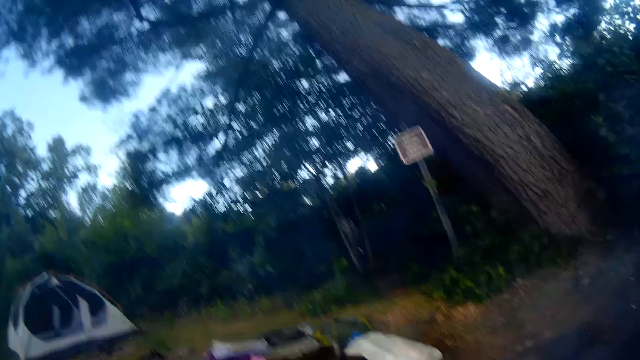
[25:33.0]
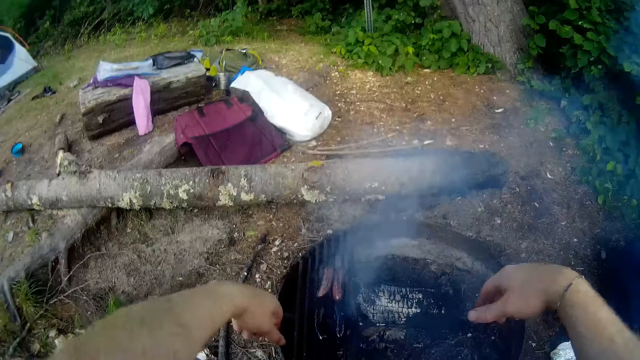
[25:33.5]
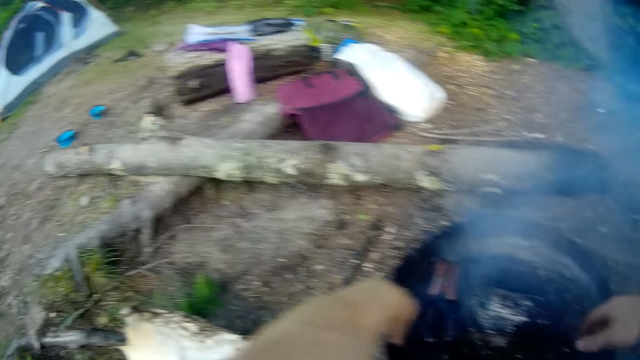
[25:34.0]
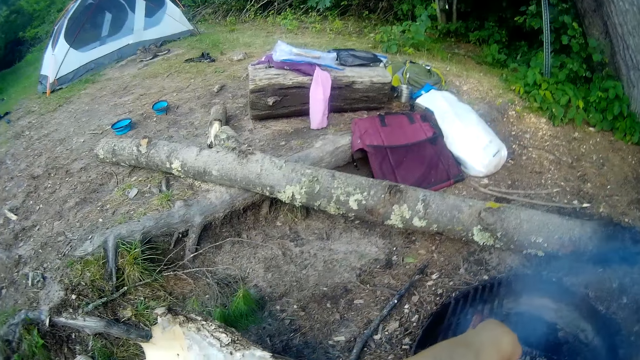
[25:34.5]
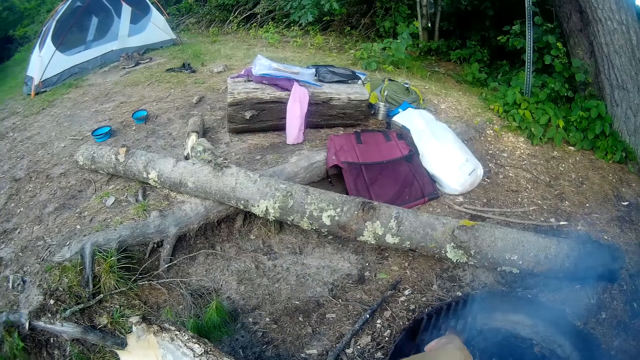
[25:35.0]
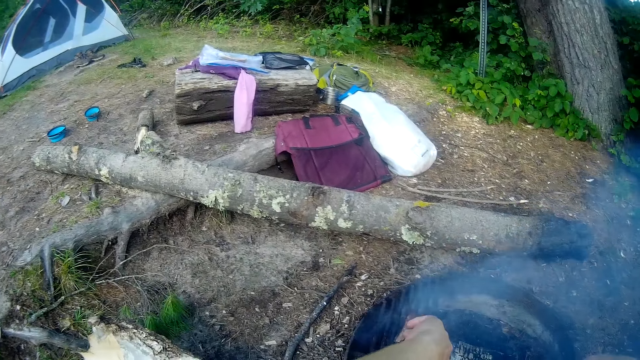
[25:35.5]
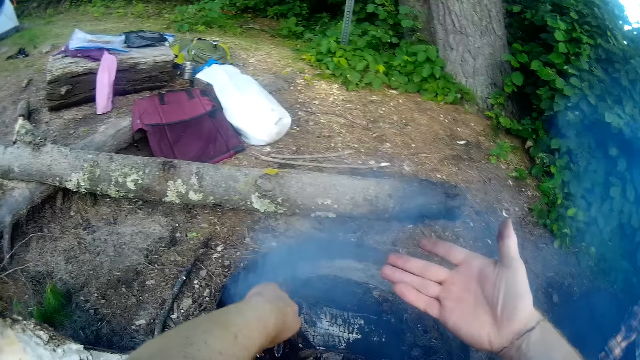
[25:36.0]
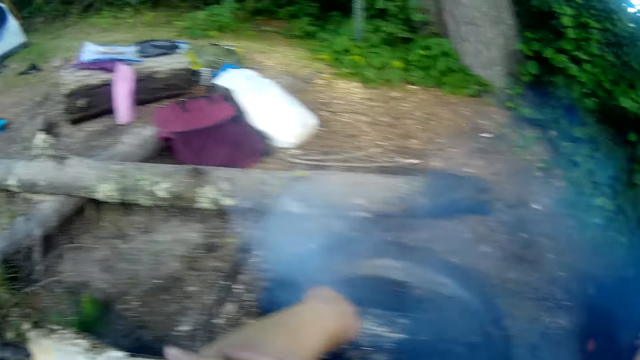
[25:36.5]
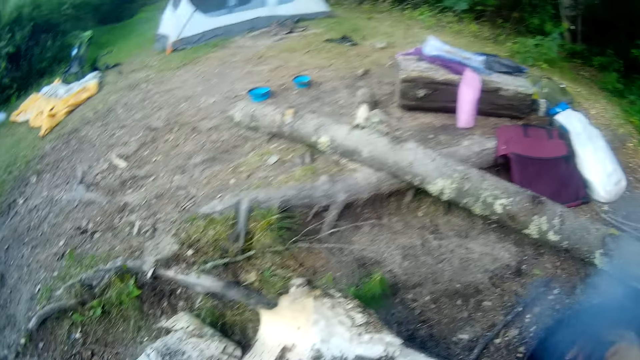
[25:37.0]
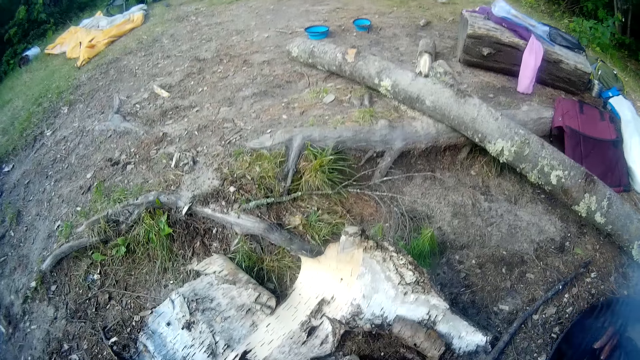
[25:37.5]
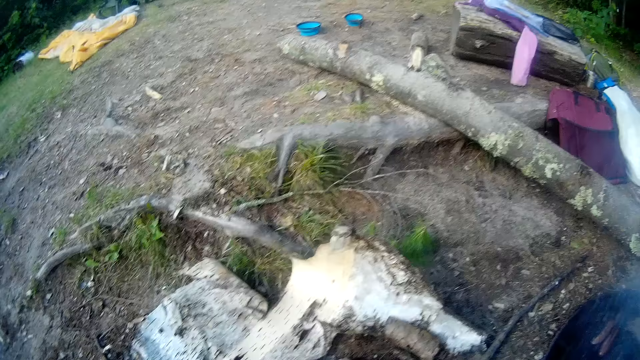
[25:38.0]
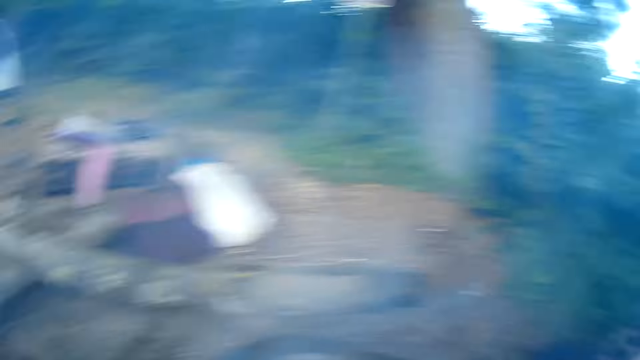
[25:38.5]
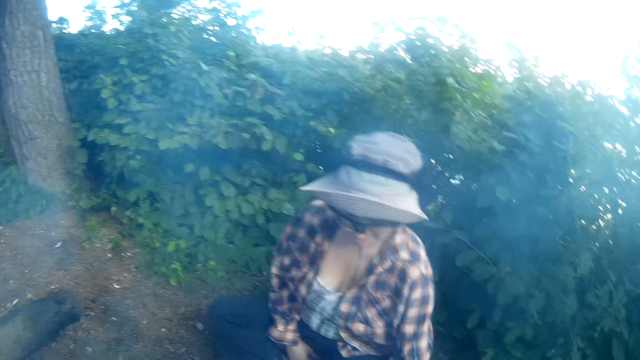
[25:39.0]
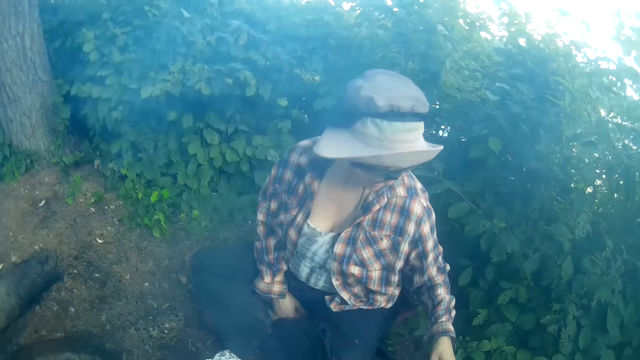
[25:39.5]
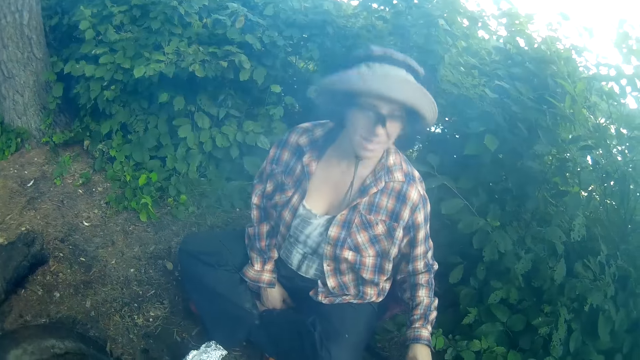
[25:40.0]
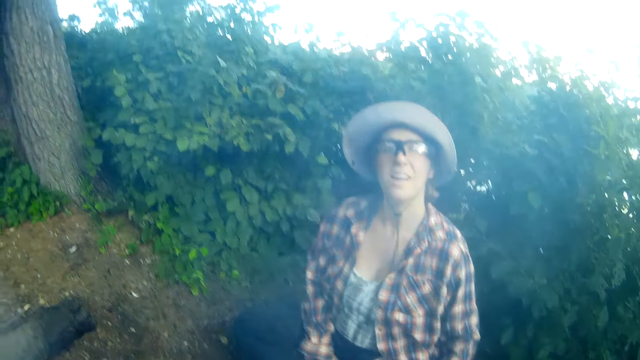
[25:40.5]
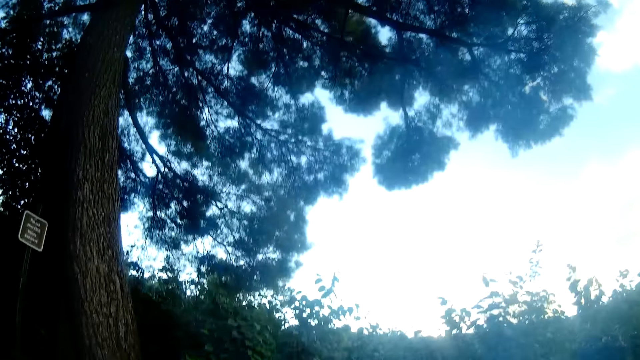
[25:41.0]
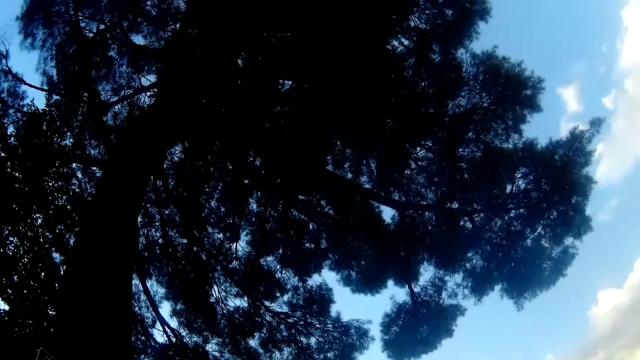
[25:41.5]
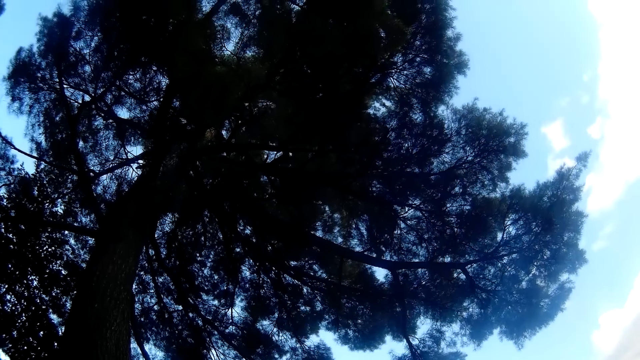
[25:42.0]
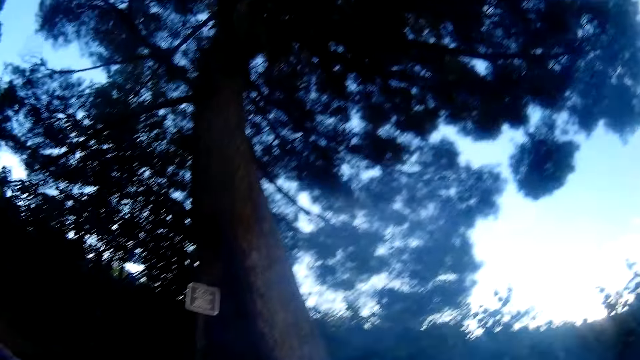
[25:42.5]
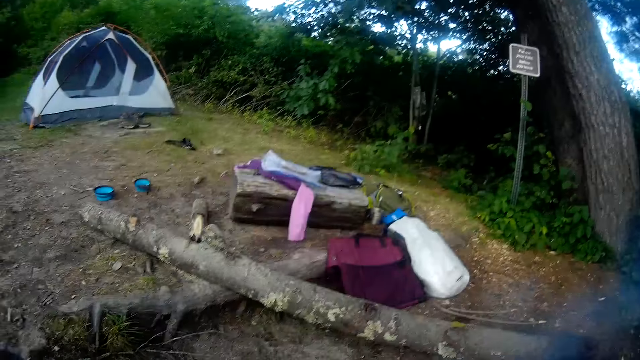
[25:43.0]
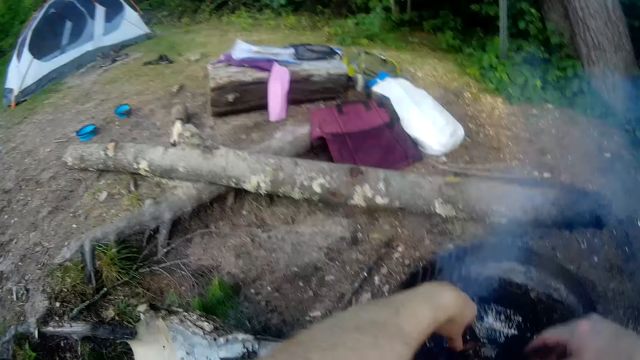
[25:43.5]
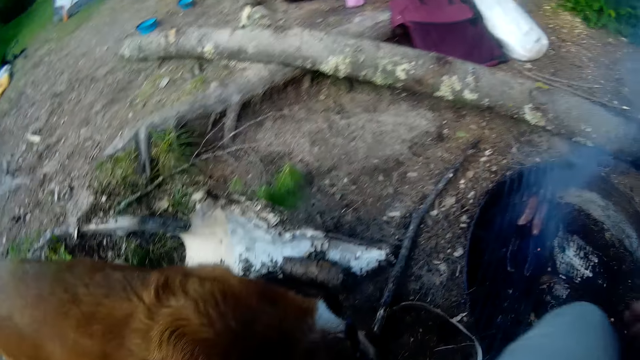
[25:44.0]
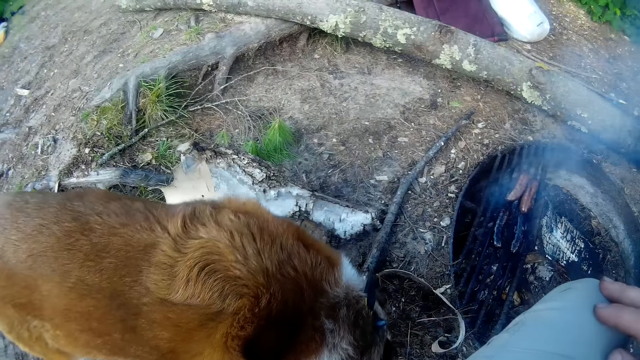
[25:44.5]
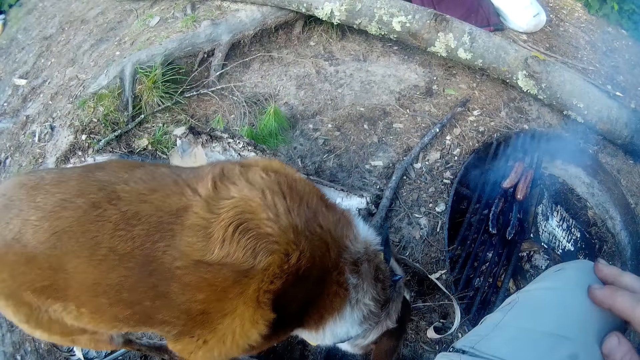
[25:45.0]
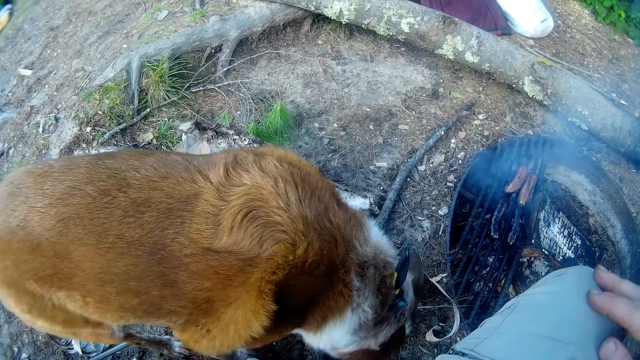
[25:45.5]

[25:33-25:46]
The camera wearer looks around the camp site. They interact with the woman. The woman does something. The camera wearer looks up the tree. They look around the camp site. They stare at a dog.

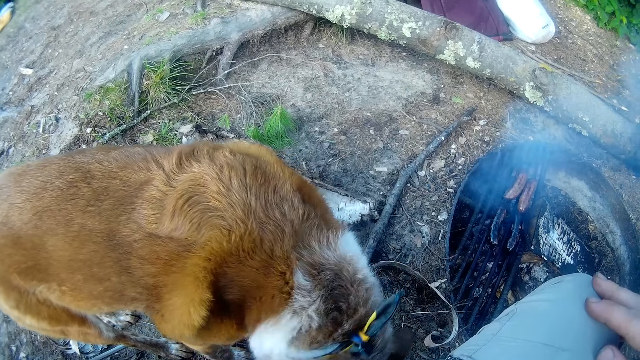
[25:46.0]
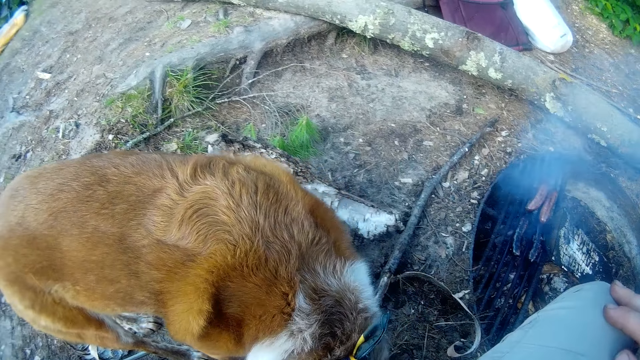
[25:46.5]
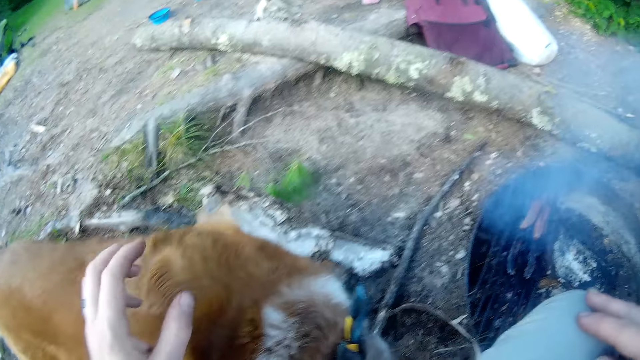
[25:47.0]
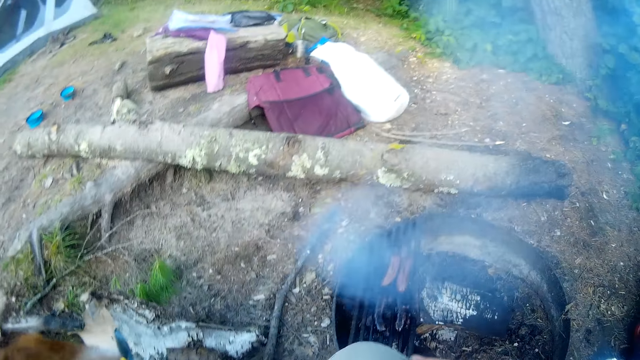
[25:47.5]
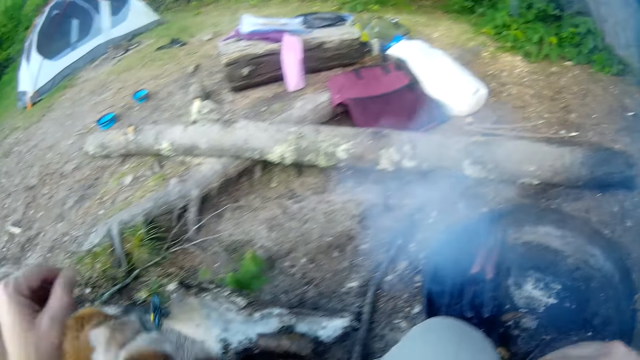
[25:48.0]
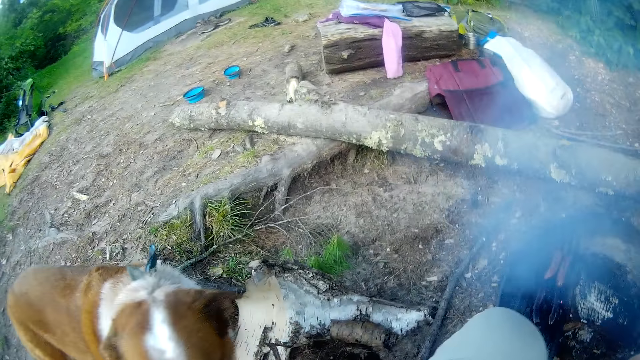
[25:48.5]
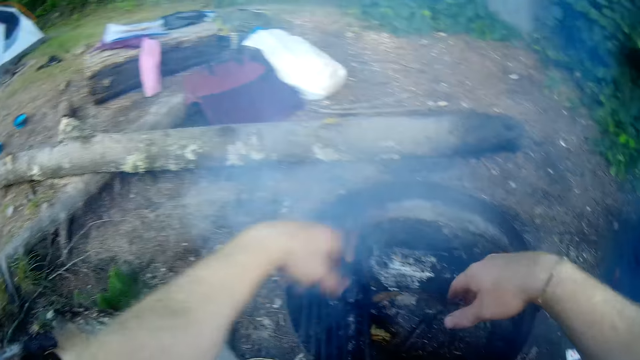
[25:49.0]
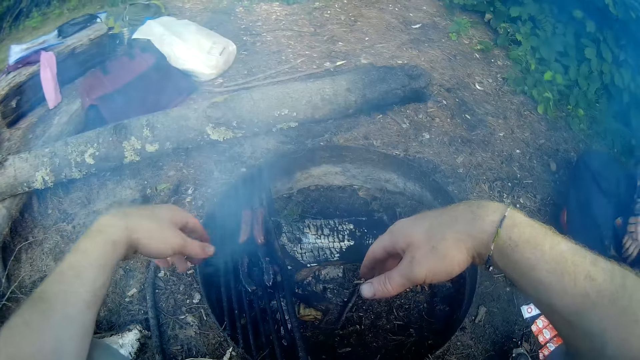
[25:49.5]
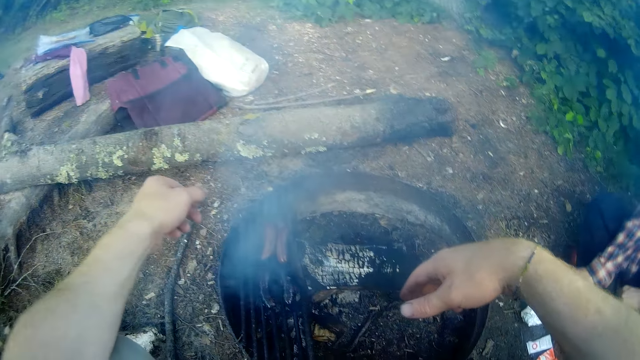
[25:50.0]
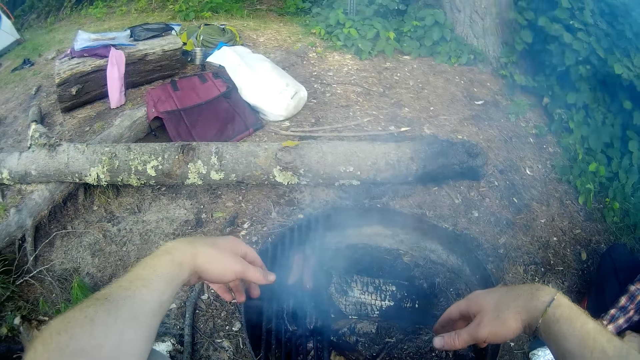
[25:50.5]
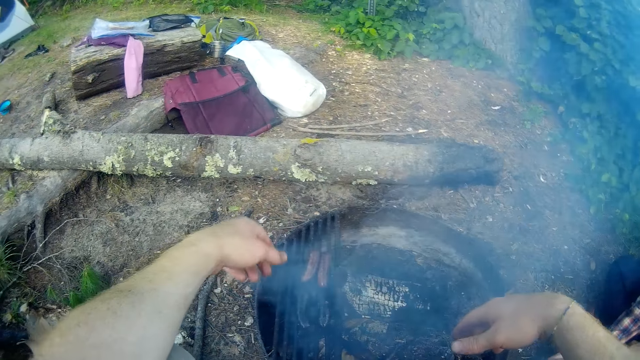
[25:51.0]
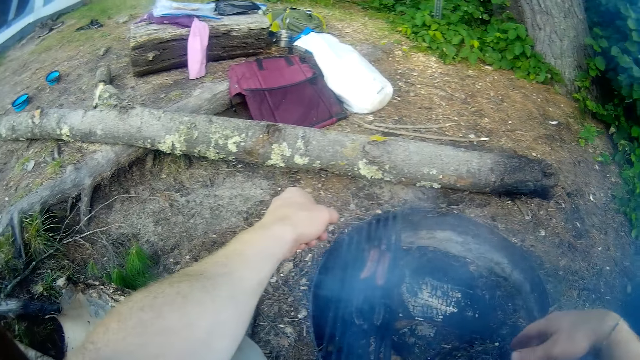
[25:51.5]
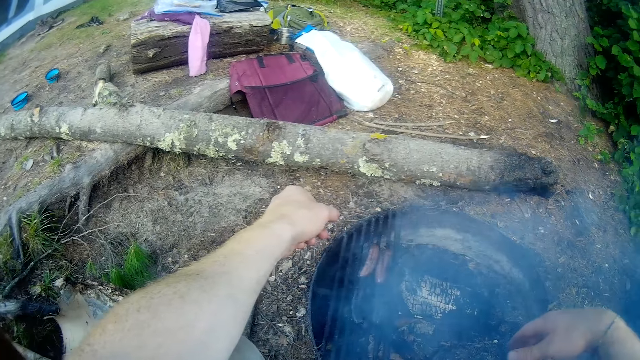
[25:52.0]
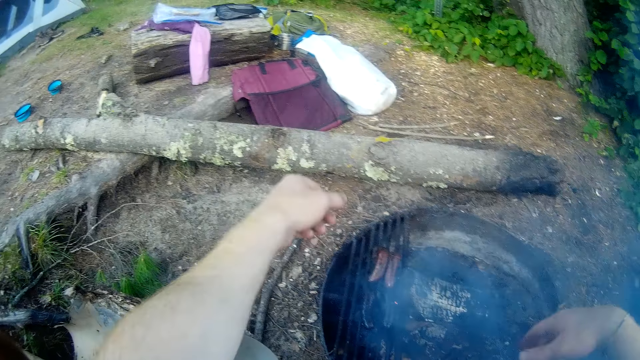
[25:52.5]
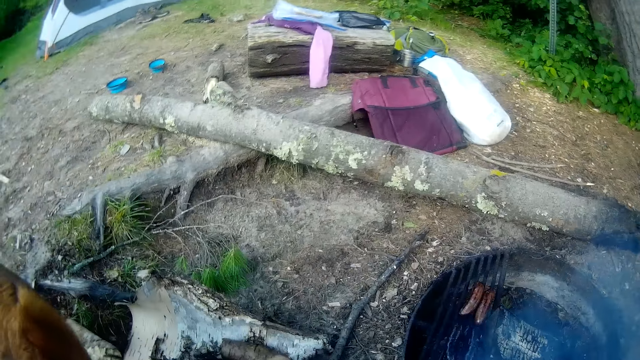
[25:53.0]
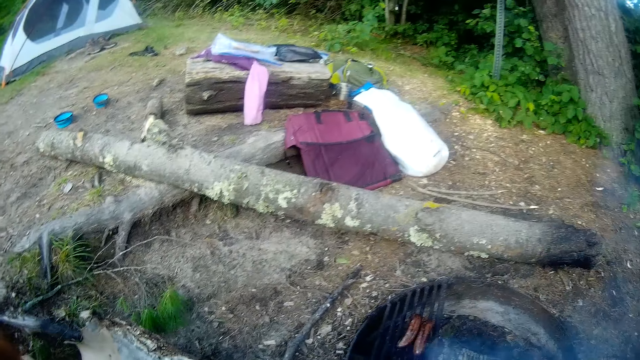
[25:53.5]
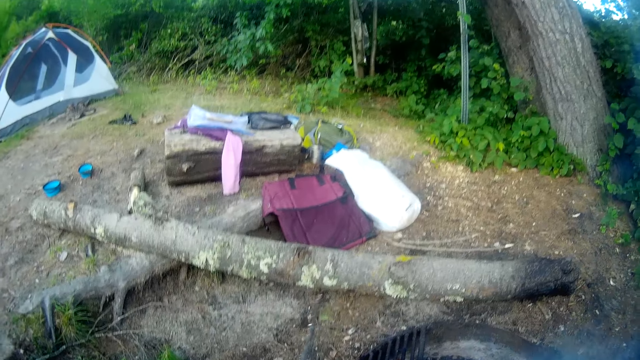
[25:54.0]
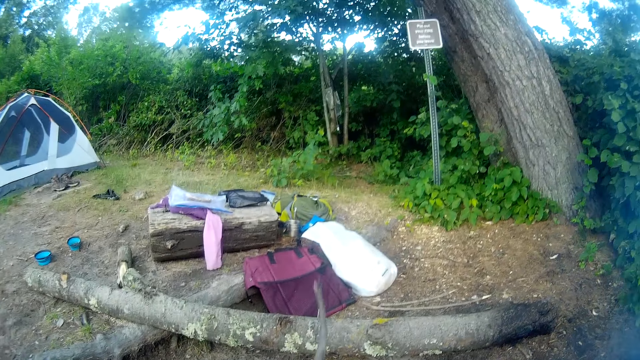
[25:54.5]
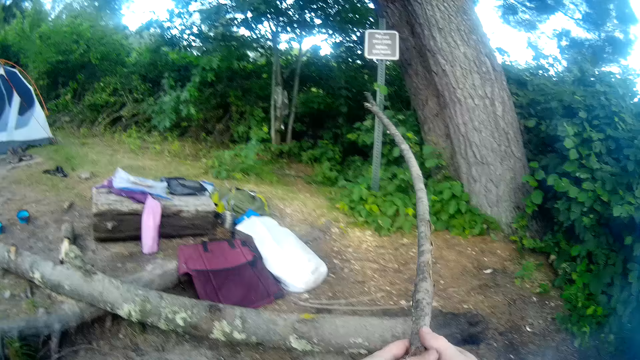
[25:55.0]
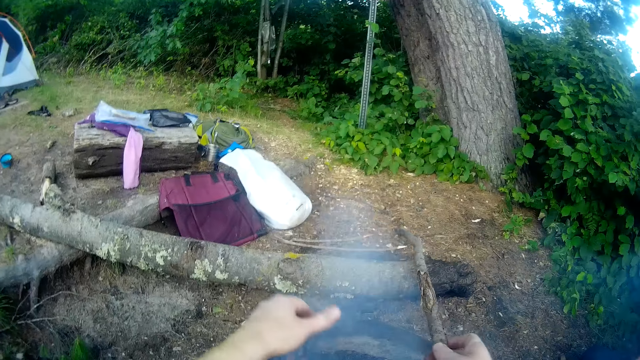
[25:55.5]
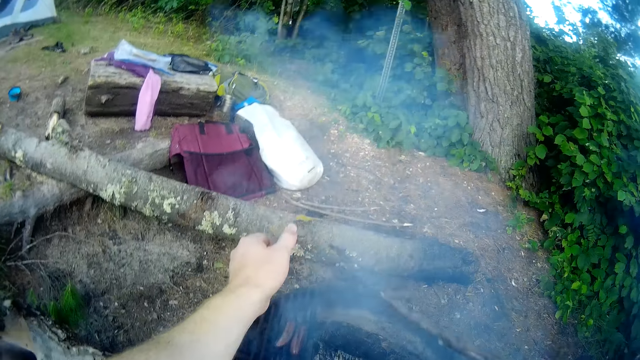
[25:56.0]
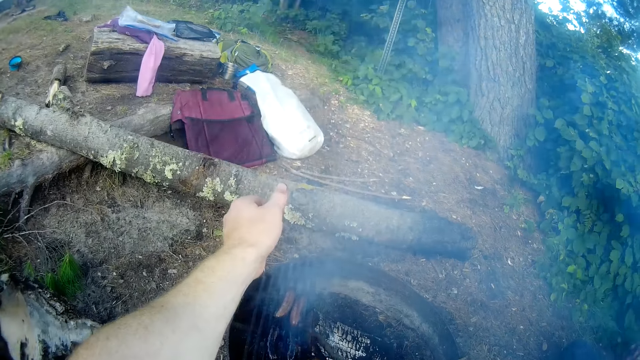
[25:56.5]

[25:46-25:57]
The camera wearer interacts with the dog. He stares at roasted something. He picks up a stick from the ground. He holds the stick with the right hand. He moves the stick to his right hand.
